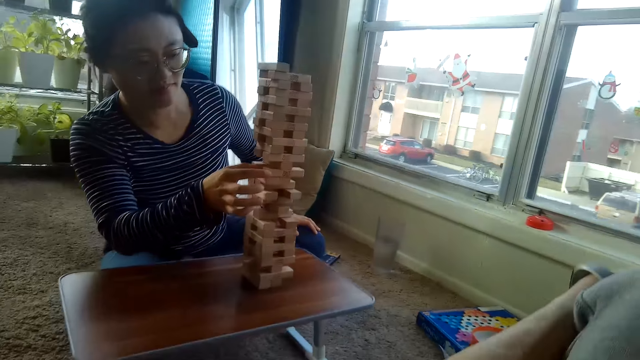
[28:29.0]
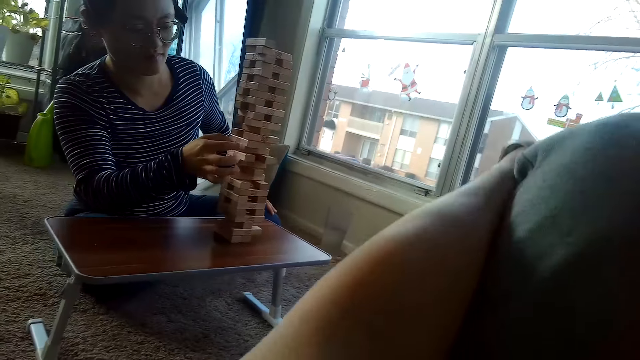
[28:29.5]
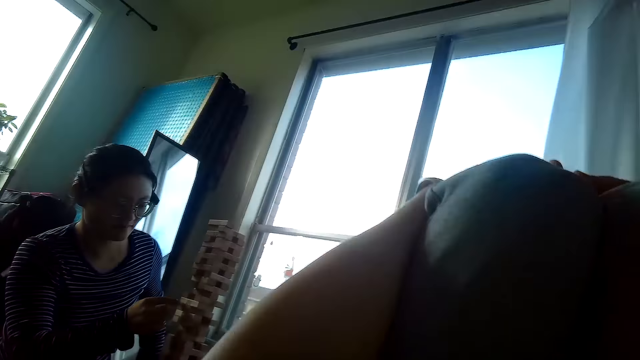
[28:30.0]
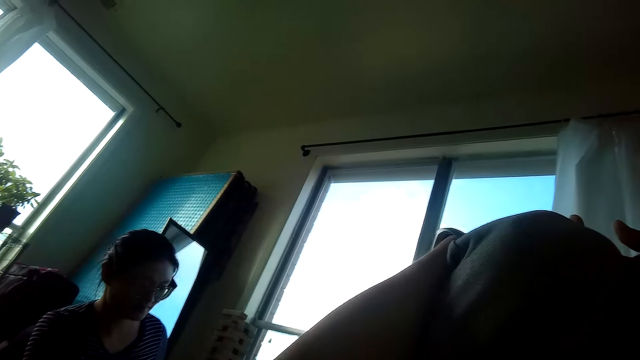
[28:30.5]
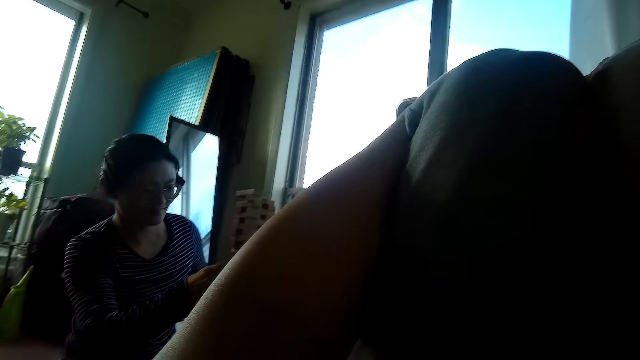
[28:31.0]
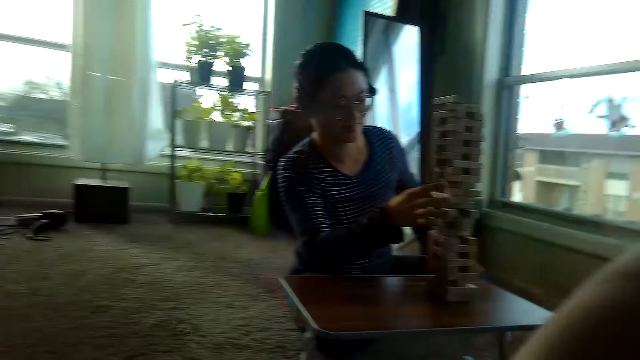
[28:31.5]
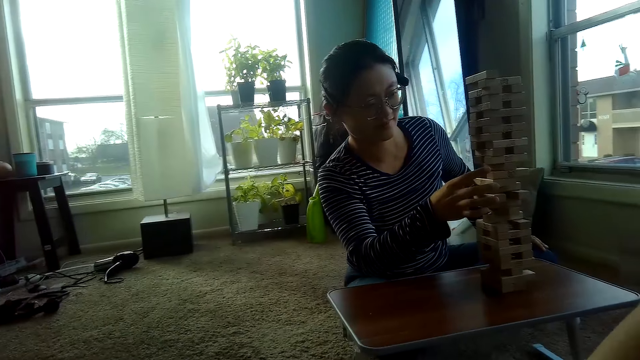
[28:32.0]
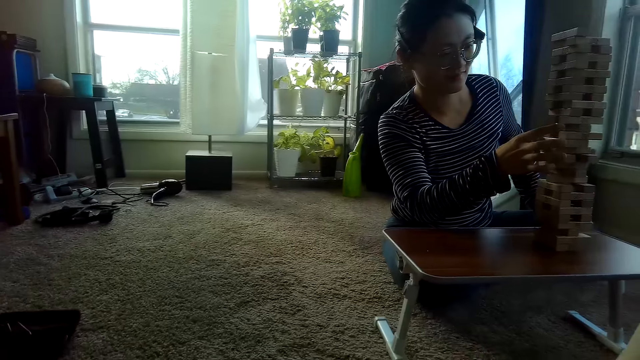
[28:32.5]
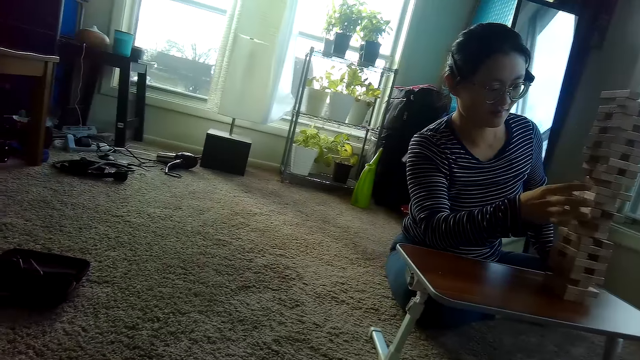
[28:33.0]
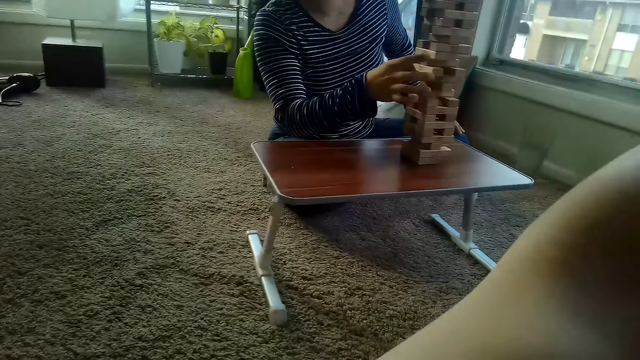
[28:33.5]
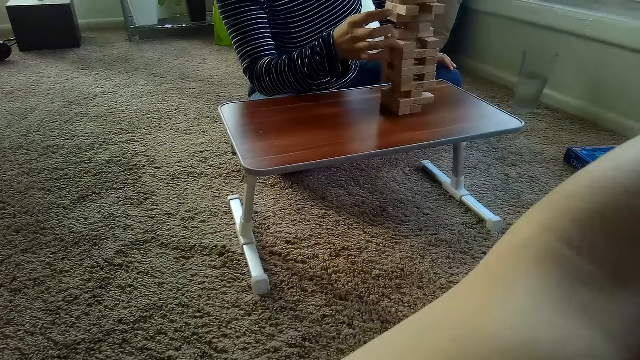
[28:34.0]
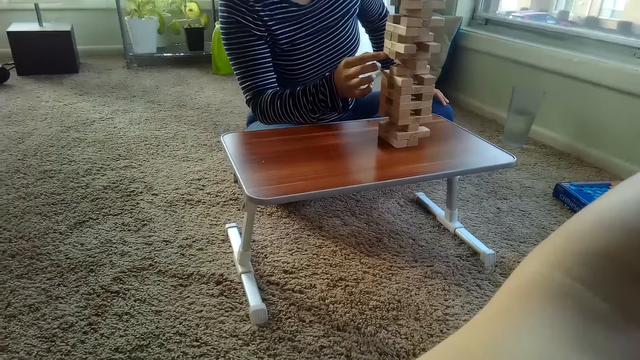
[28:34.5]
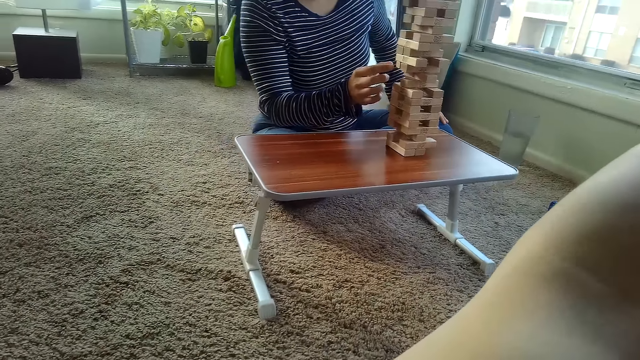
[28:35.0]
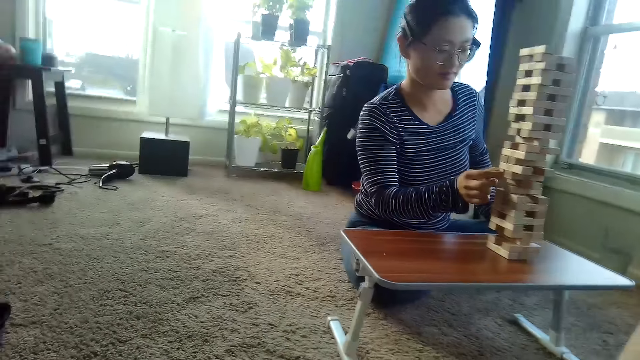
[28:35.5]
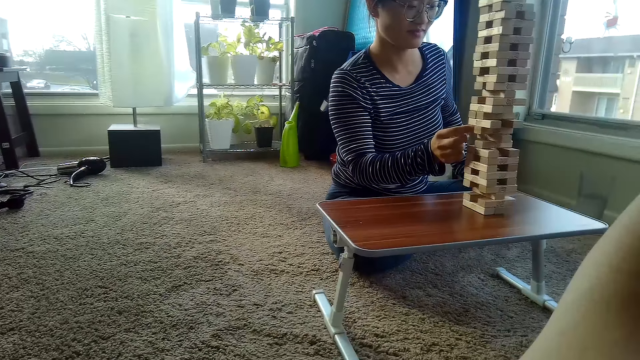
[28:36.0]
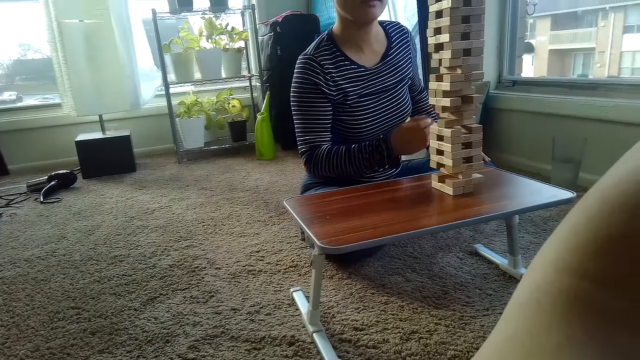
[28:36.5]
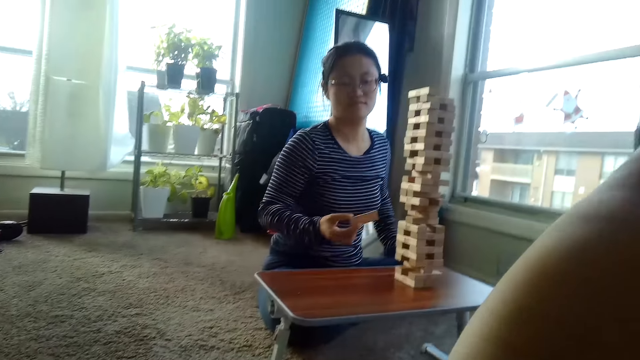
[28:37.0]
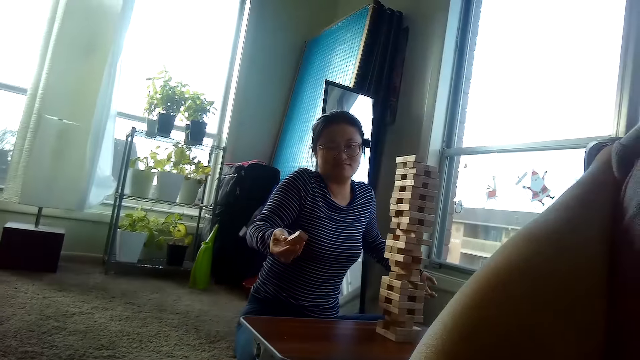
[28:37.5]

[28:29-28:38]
The partner plays the block game. The camera wearer looks around. The partner removes a jenga block from the pile of jenga blocks with her right hand.

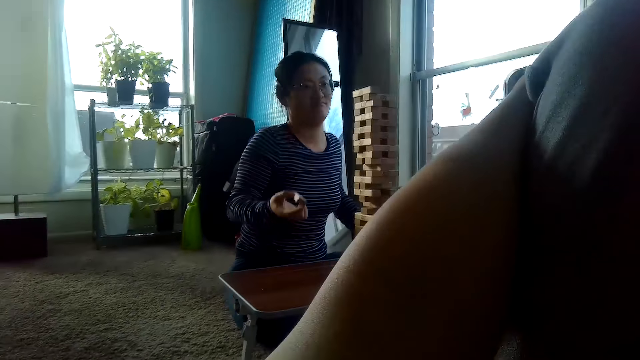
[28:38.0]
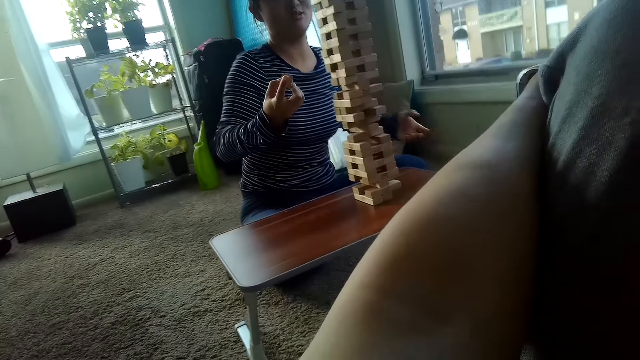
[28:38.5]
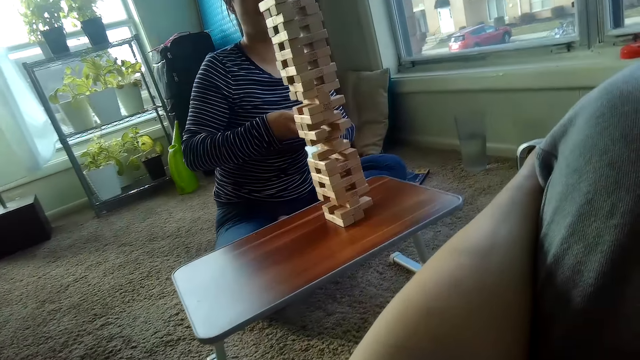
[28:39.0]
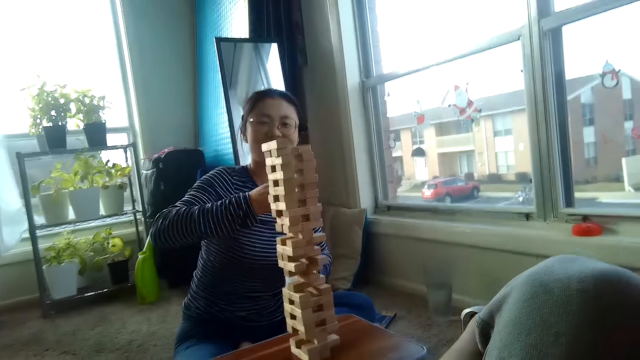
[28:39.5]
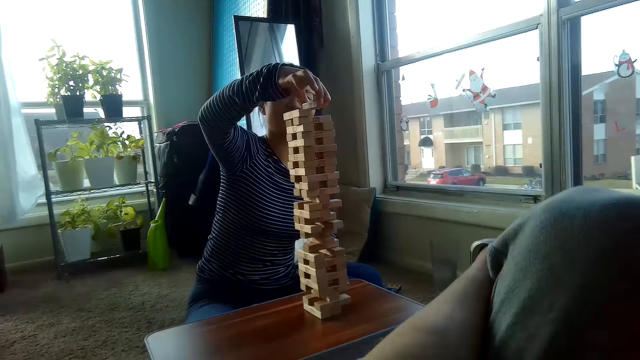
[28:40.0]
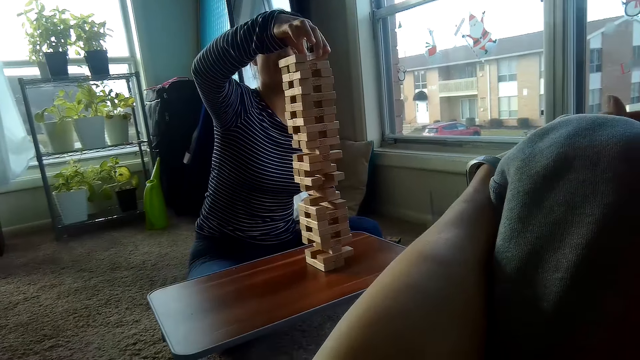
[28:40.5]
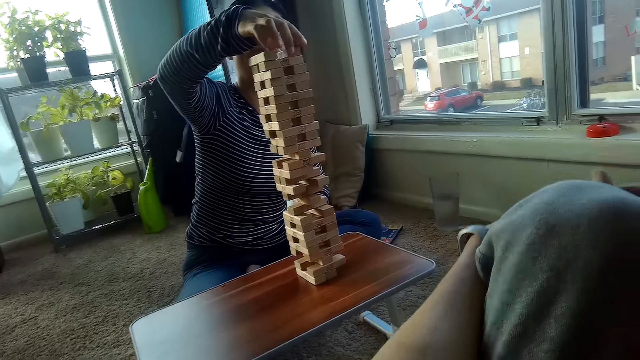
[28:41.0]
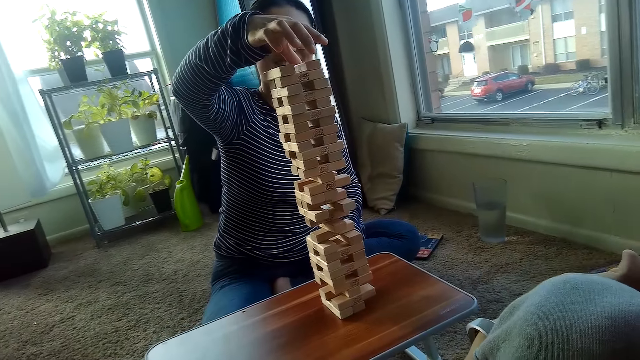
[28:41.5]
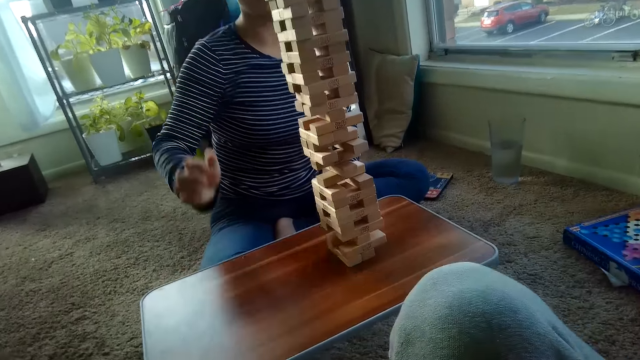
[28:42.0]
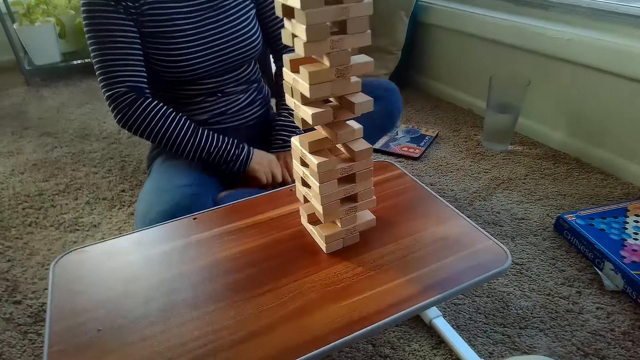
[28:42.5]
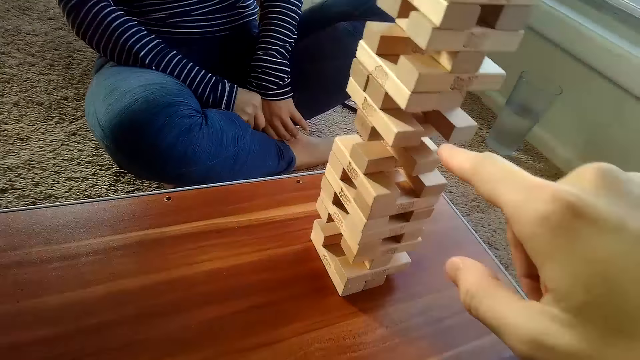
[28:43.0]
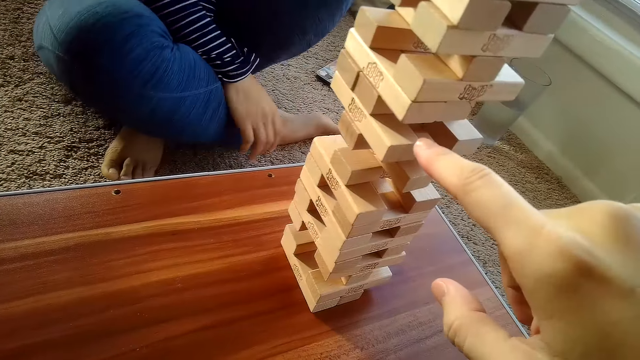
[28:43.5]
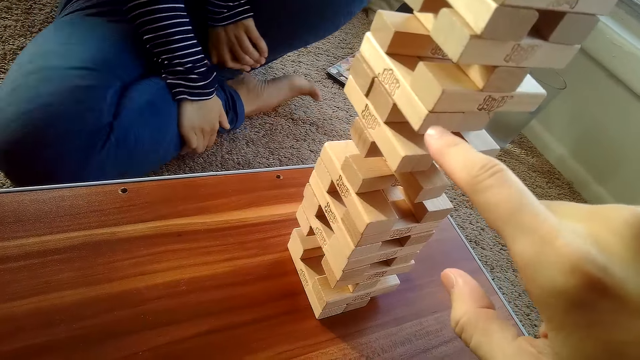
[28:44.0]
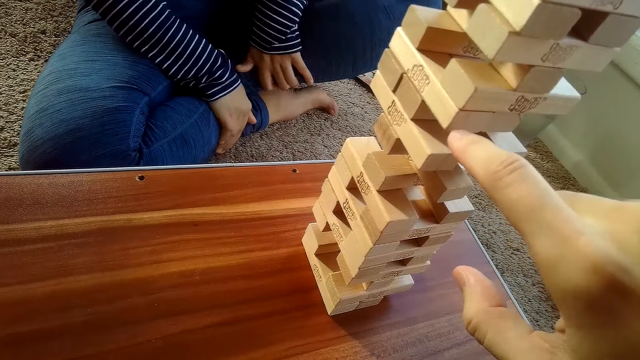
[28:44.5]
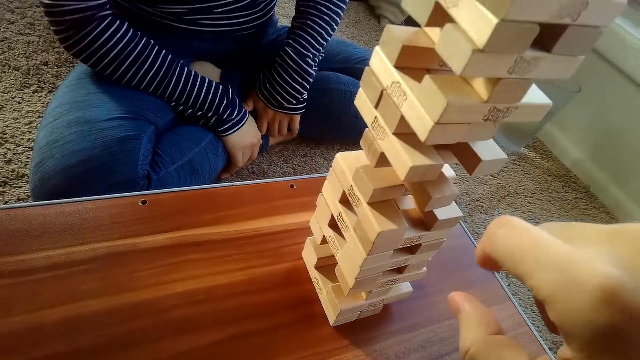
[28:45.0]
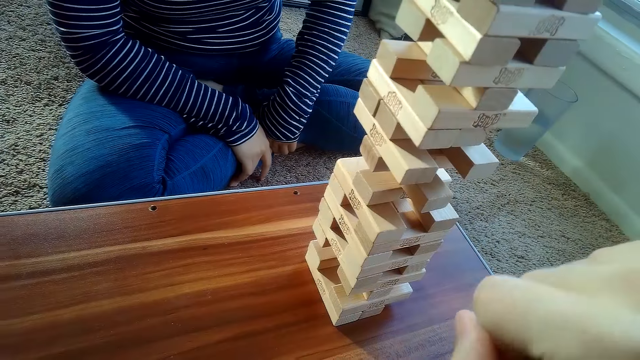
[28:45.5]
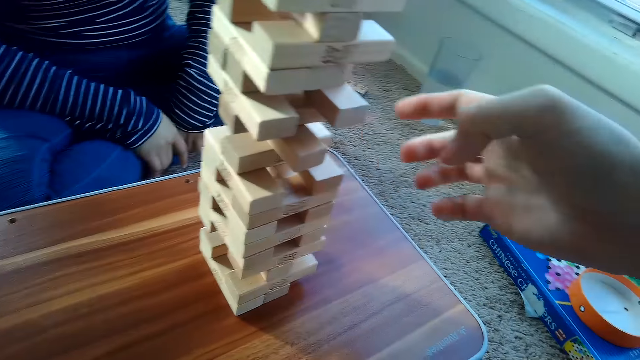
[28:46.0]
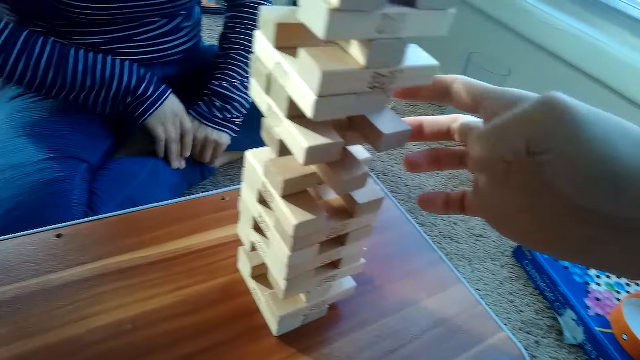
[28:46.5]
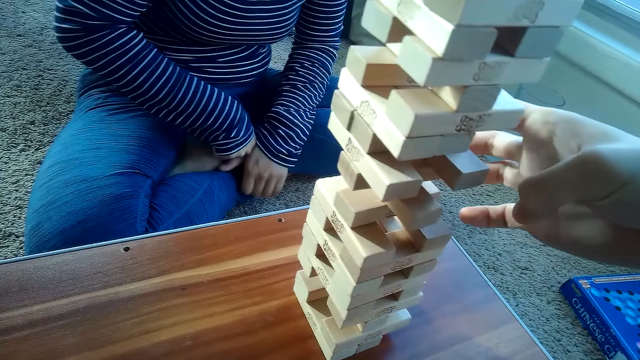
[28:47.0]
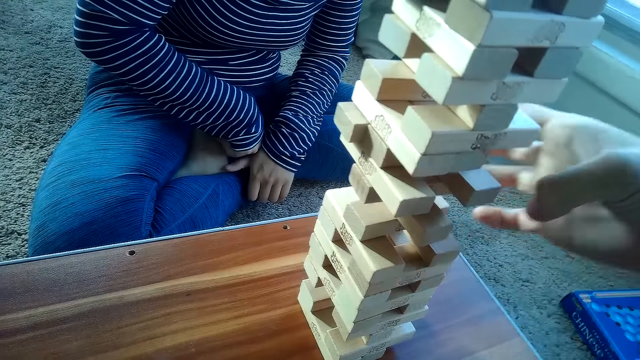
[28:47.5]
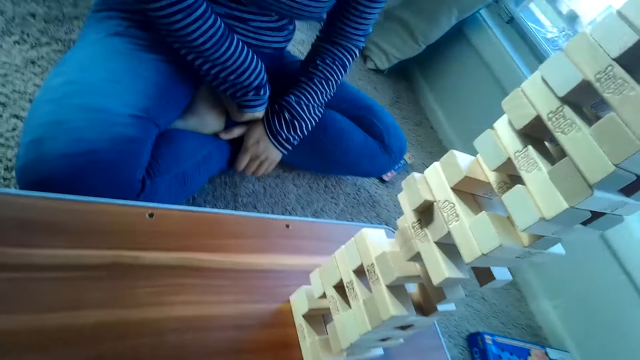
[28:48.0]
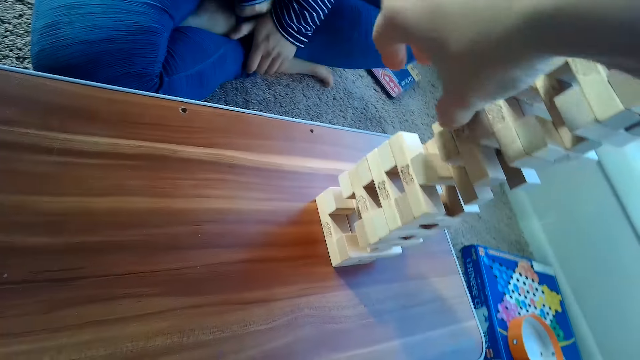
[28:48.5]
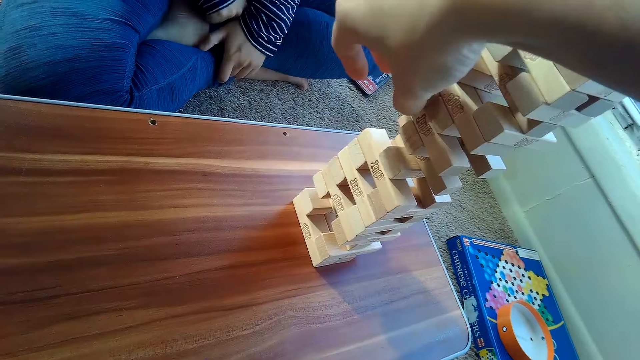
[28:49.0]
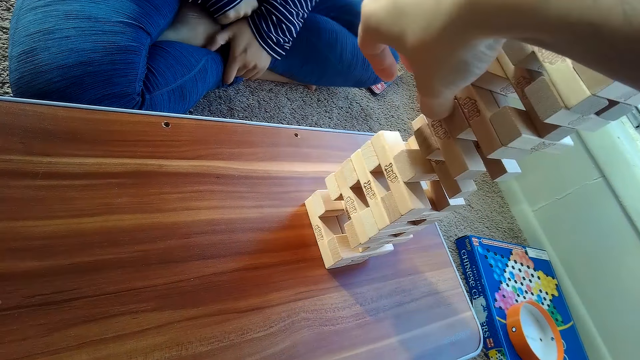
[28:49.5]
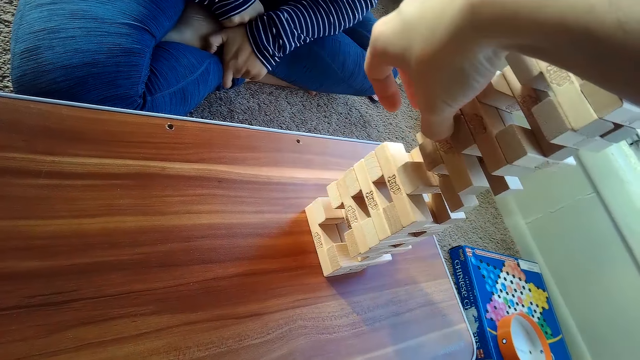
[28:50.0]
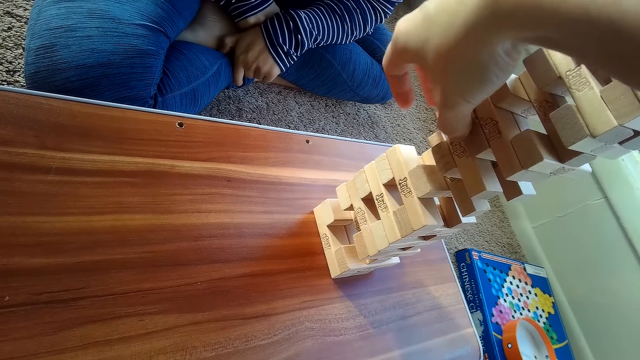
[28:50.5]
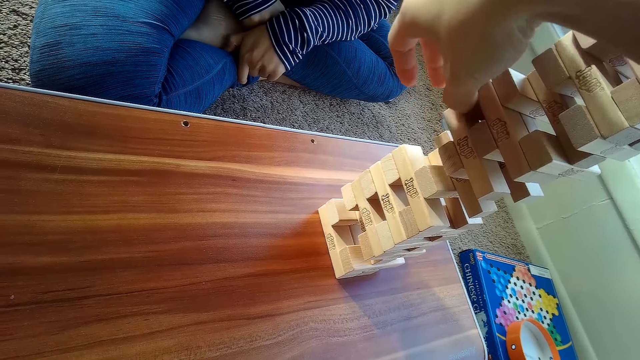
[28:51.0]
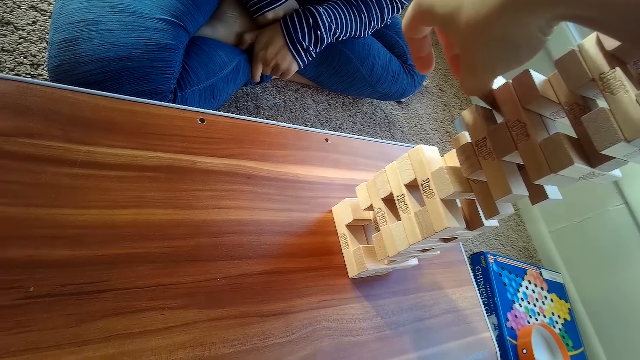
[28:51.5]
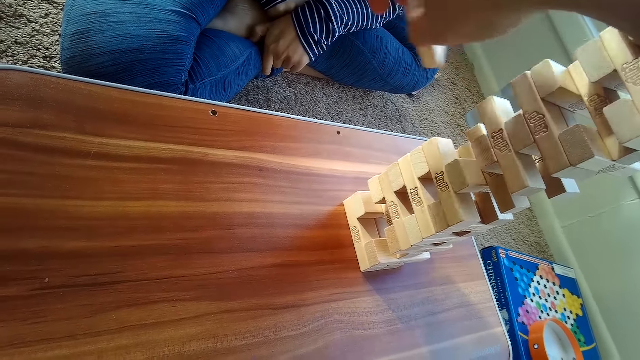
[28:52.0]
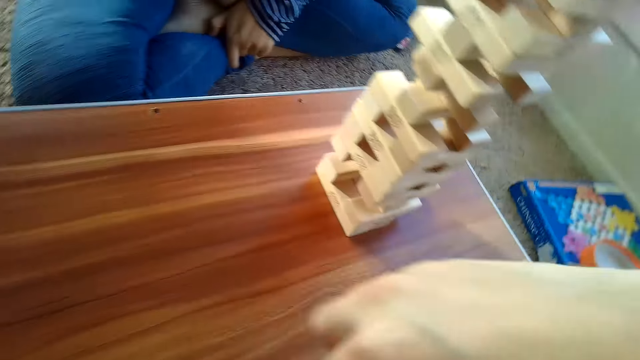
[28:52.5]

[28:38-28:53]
The partner places the jenga block on top of the pile of jenga on the table with her right hand. The camera wearer plays the block game. He removes a jenga block from the pile of jenga on the table with his right hand.
